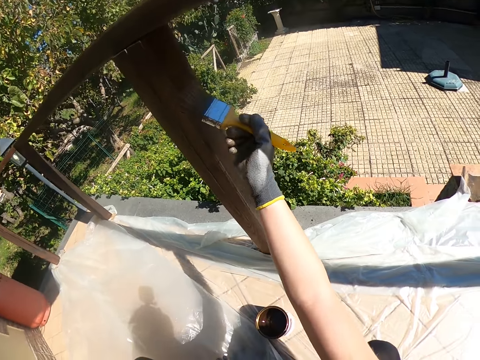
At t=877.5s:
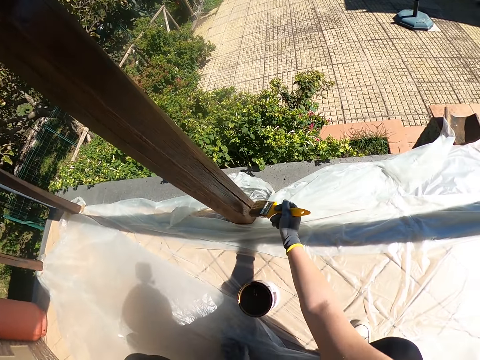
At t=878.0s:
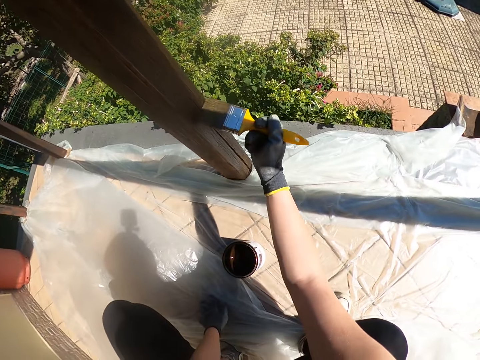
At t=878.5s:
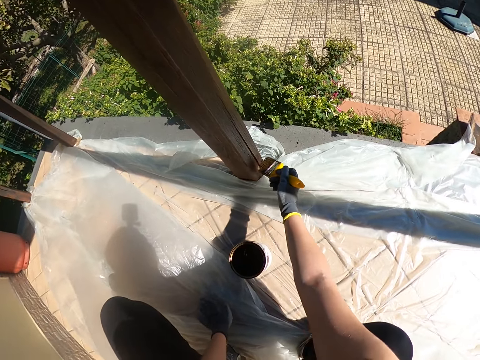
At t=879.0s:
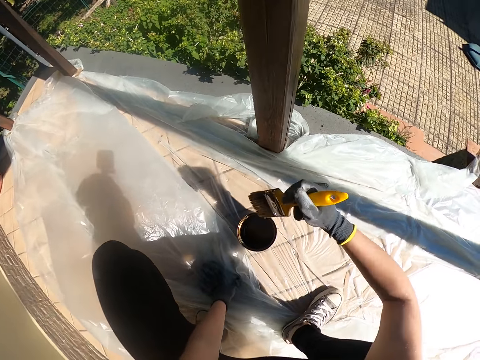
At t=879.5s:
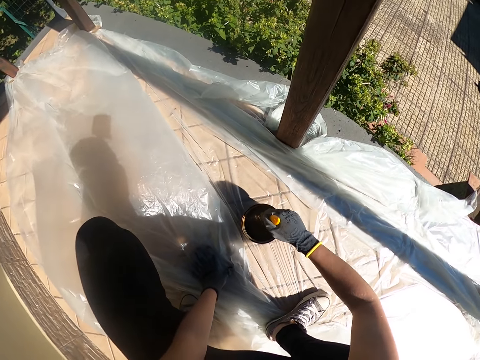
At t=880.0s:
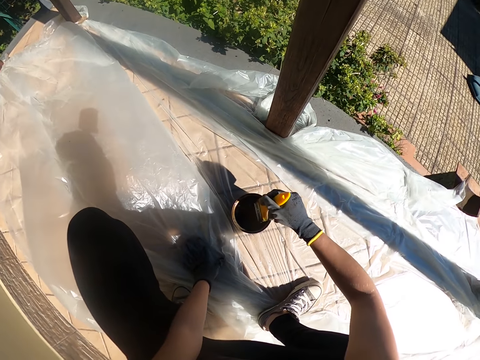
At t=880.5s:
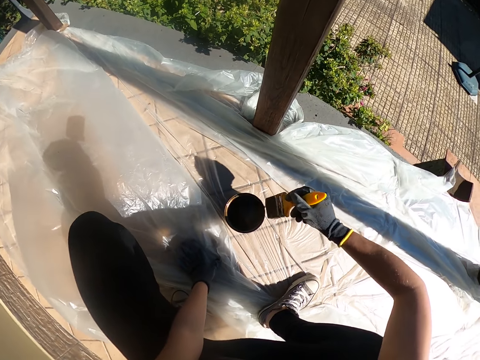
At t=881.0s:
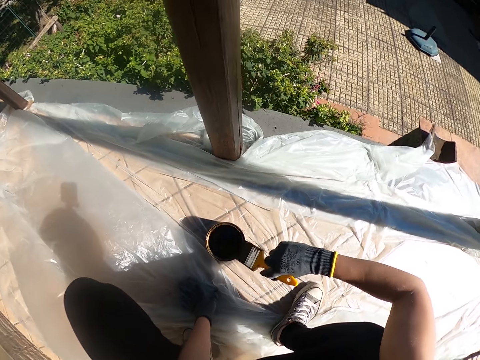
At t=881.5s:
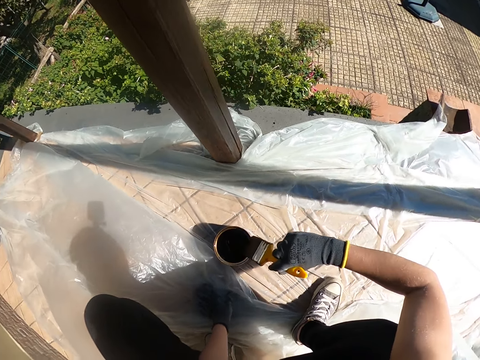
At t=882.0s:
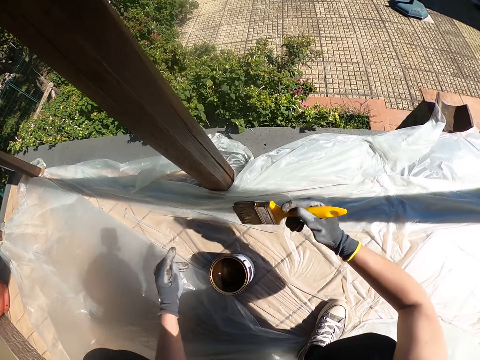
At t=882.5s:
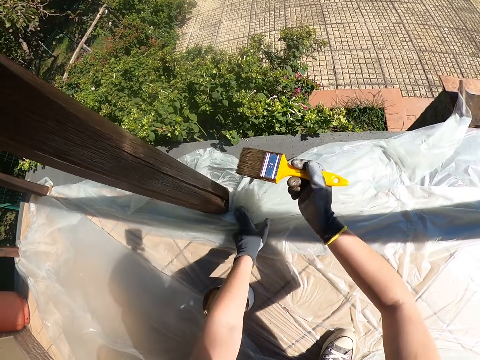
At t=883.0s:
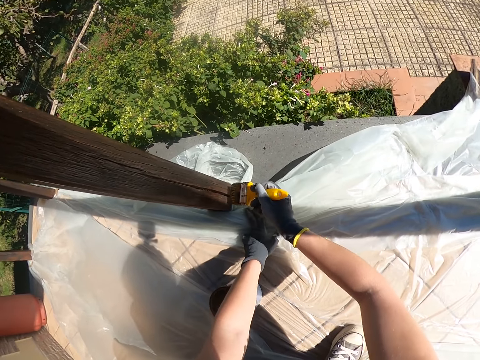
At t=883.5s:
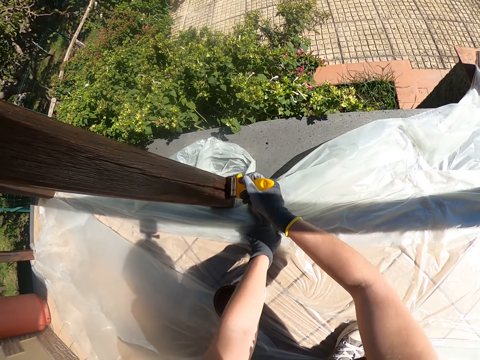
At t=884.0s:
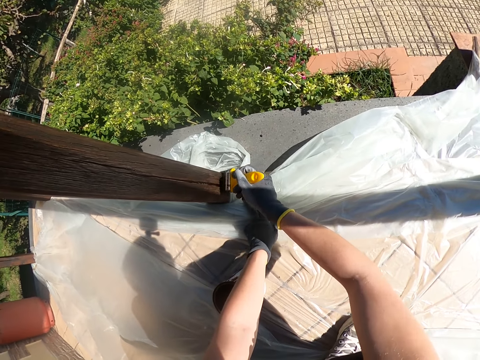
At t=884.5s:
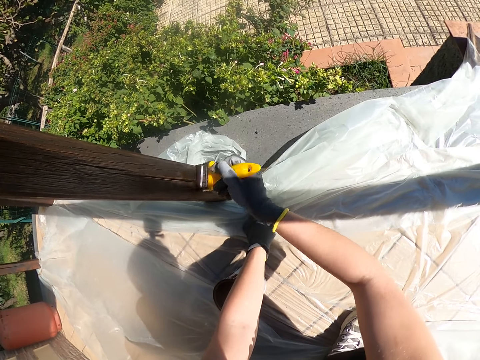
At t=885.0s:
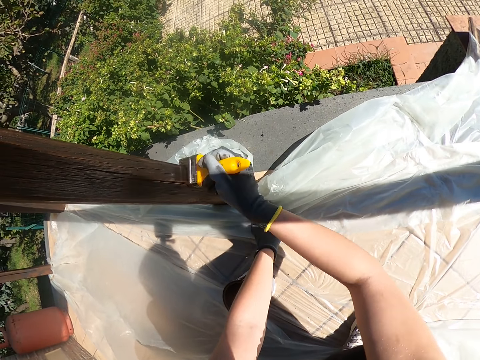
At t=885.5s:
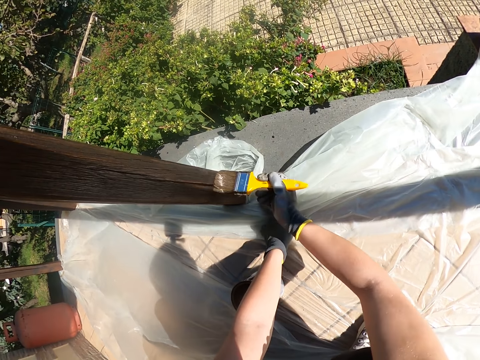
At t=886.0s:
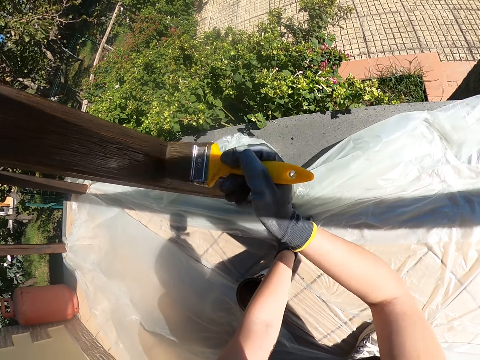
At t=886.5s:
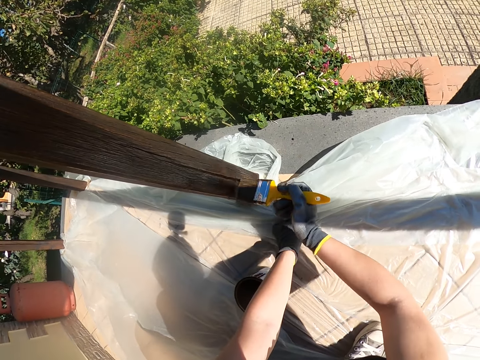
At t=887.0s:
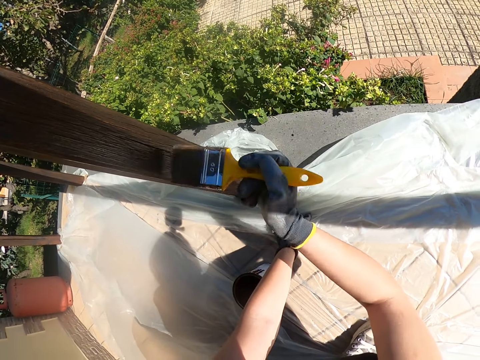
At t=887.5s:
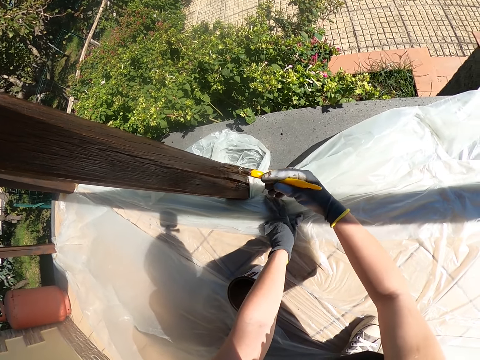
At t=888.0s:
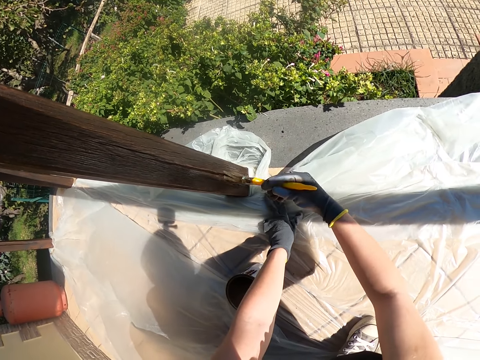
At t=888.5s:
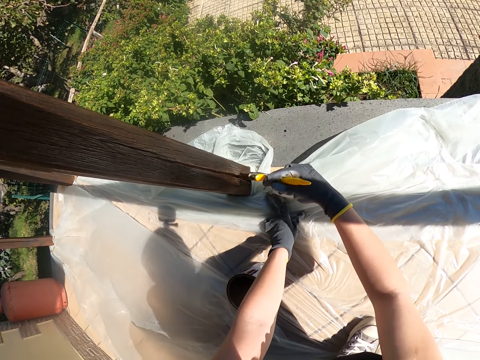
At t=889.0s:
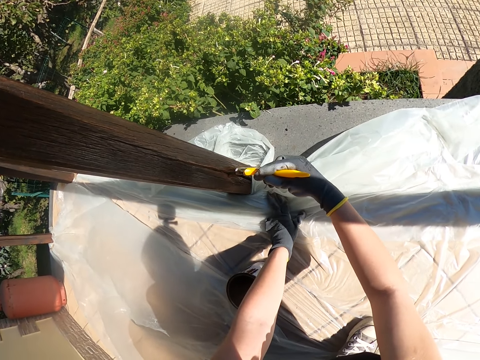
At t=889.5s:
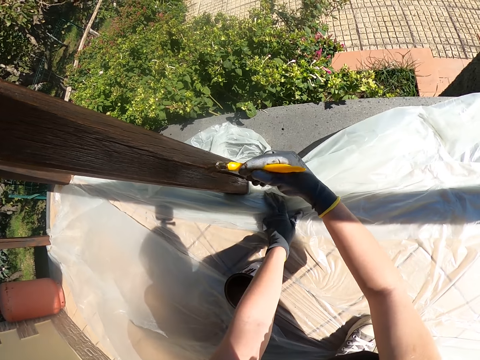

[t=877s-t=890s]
The camera wearer dips the paintbrush into the paint. She removes her hand from the nylon and pushes the nylon down. She paints the fence with the paintbrush.

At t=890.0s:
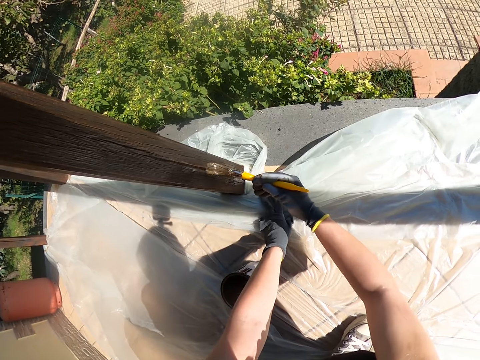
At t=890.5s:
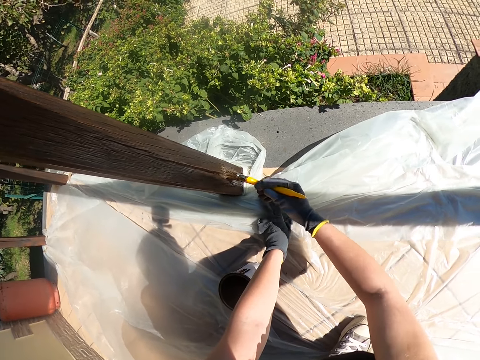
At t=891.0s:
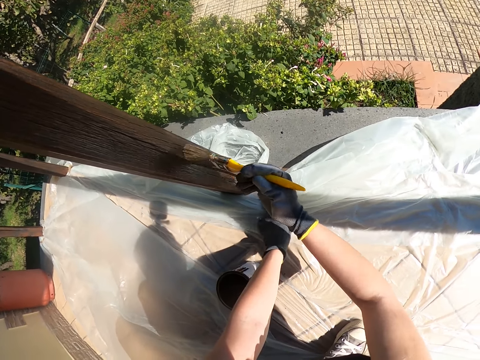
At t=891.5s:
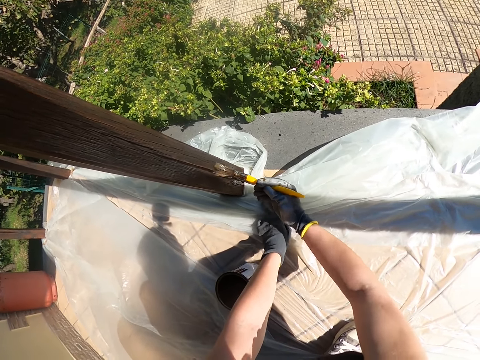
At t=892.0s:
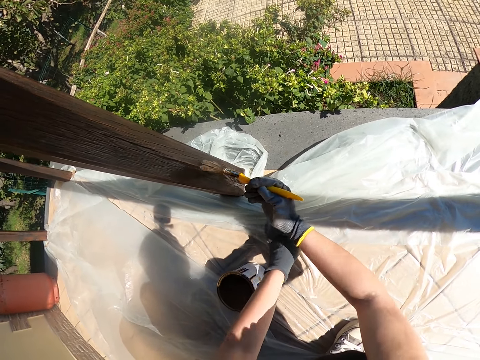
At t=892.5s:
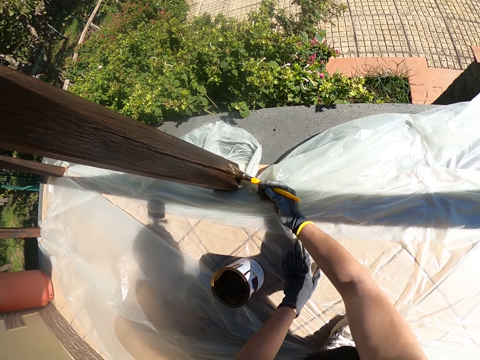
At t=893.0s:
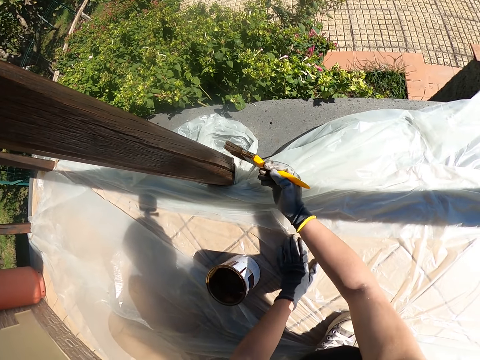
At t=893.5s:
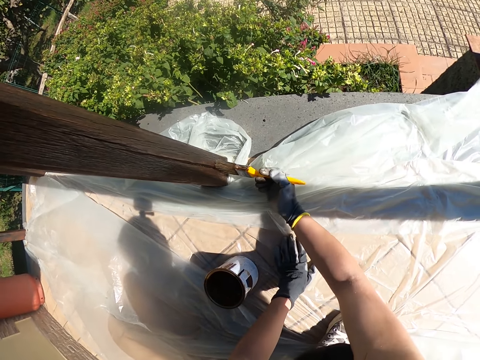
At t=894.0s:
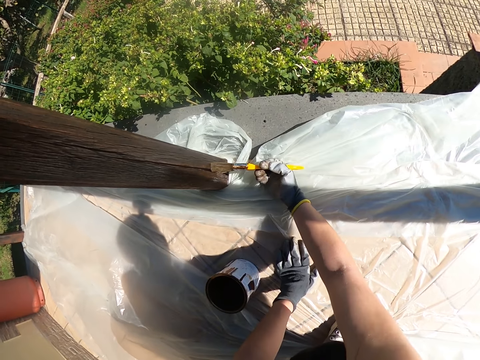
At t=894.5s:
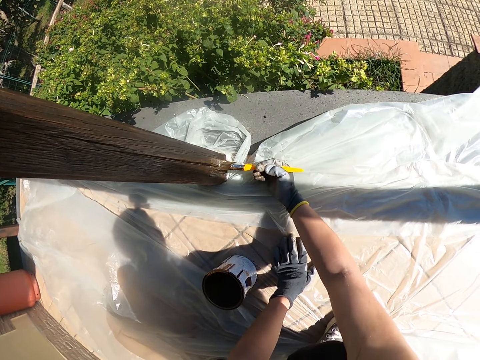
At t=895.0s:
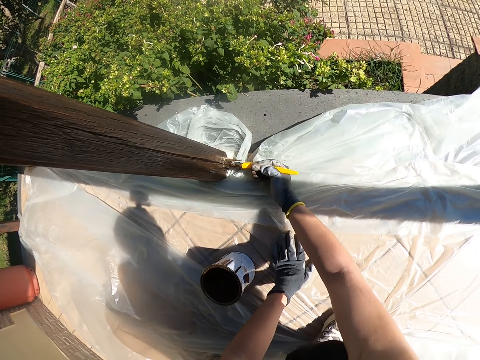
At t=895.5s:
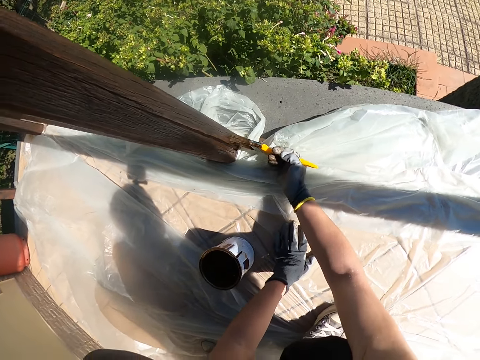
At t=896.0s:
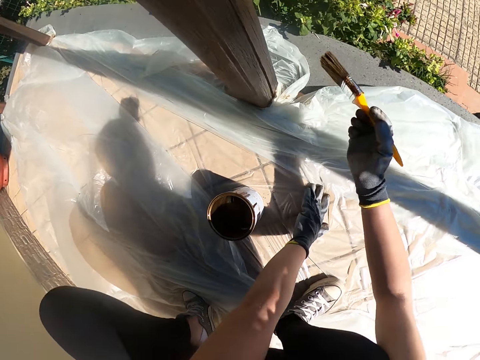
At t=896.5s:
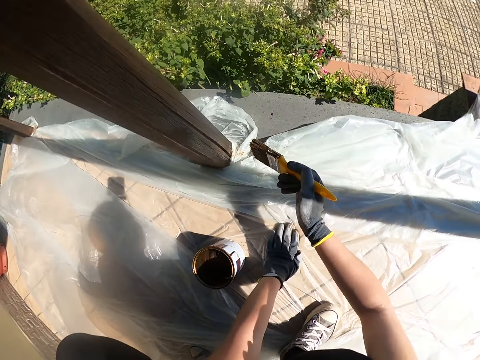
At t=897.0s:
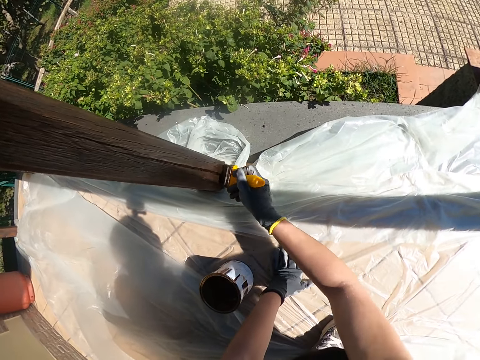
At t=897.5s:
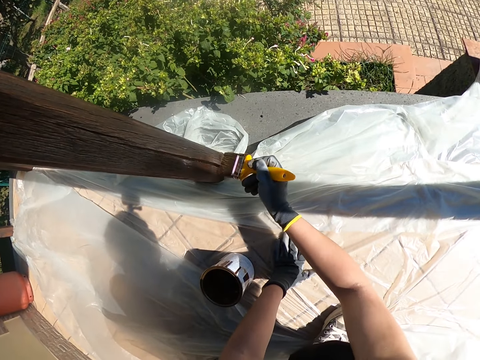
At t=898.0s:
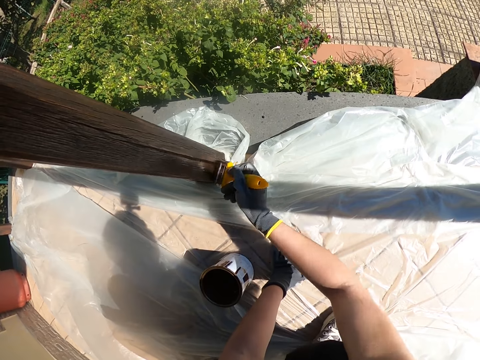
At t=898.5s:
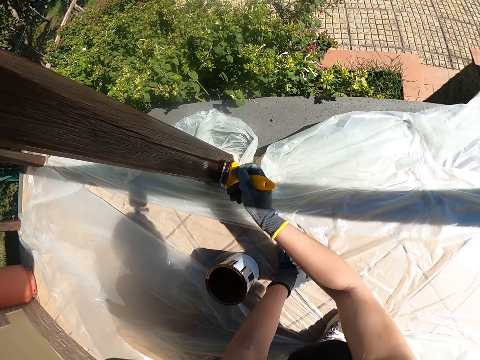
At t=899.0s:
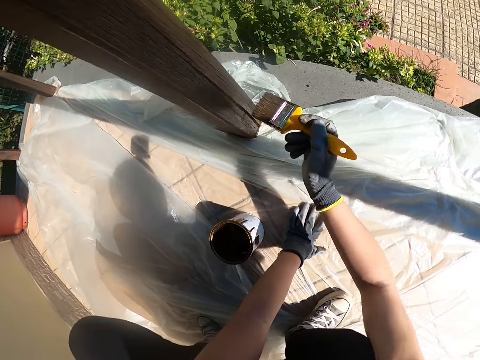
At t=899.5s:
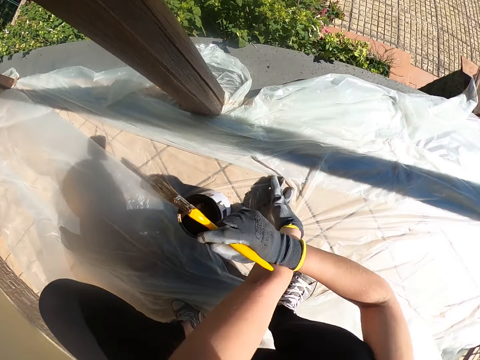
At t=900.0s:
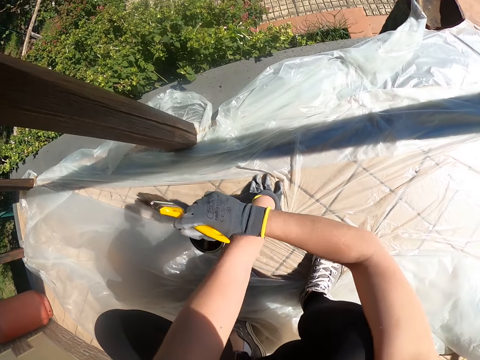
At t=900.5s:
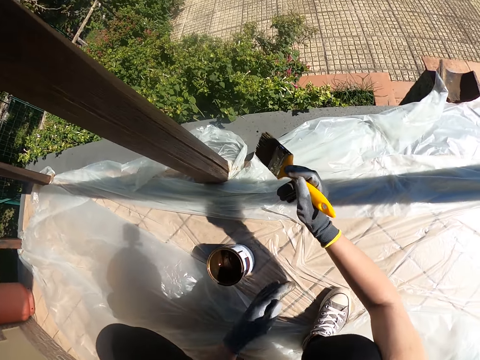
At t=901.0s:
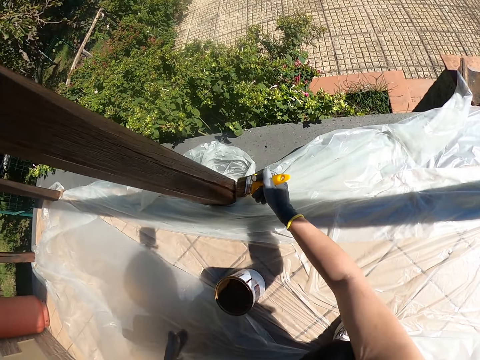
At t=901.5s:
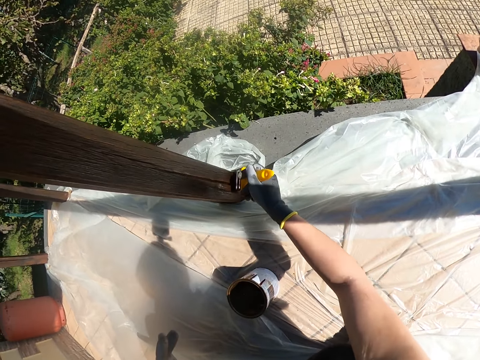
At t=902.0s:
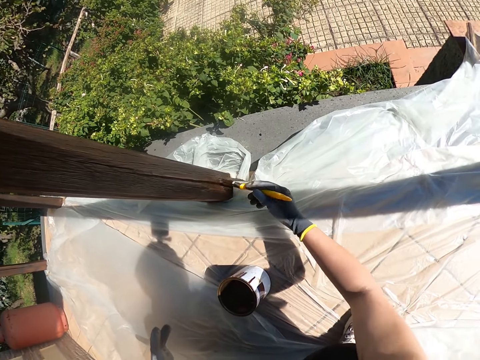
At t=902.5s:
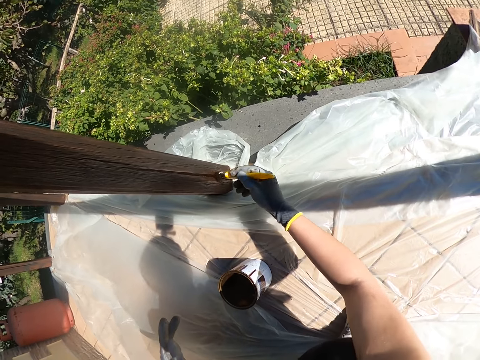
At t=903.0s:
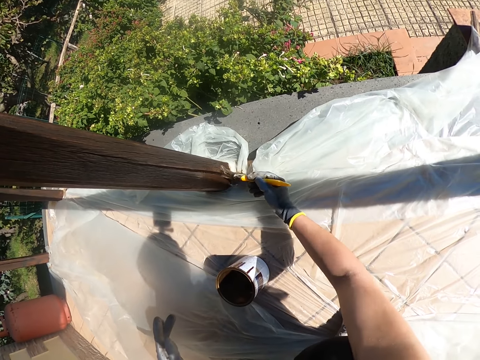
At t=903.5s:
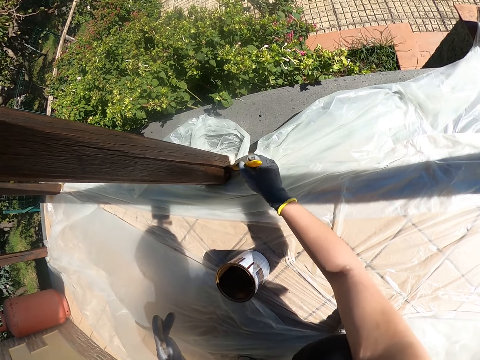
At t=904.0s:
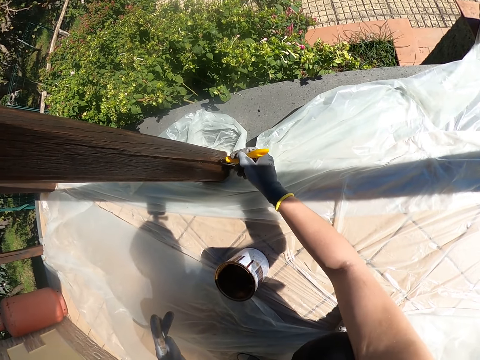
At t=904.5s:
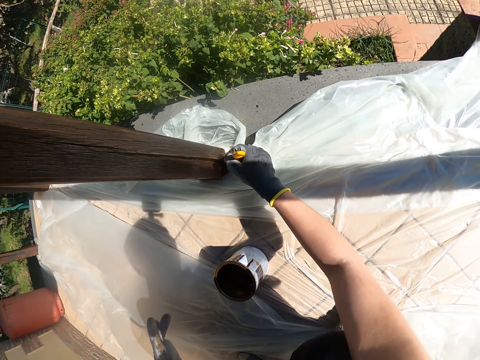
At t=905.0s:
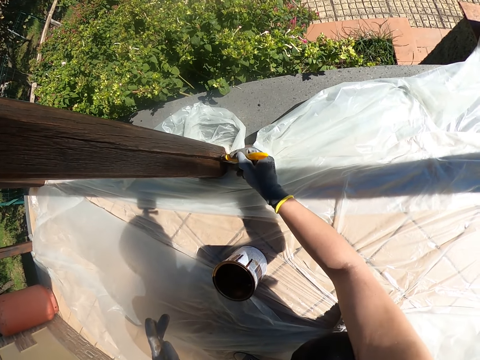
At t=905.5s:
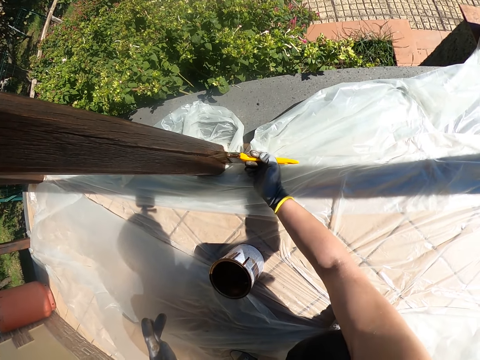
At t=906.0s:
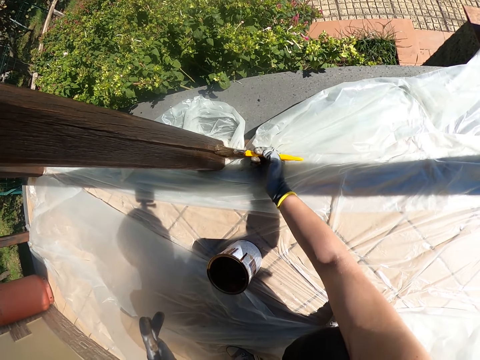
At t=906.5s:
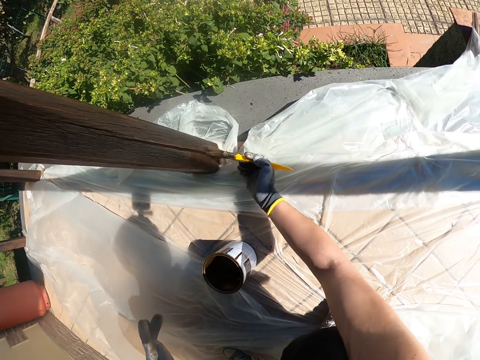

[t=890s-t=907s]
The camera wearer places her hand on the other part of the nylon. She uses her right hand to scratch her left hand. She holds the paintbrush. She removes her hand from the nylon. She paints the fence with the paintbrush.
